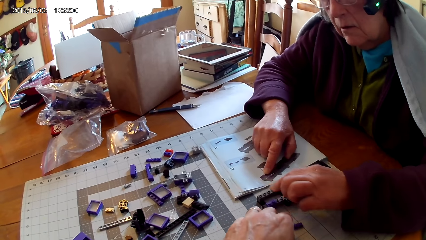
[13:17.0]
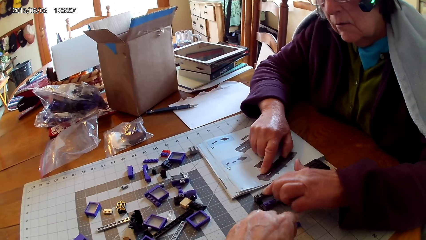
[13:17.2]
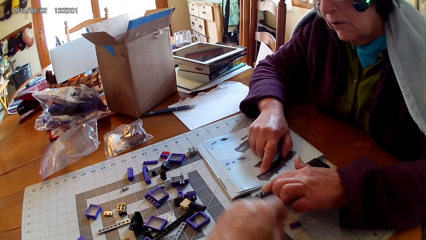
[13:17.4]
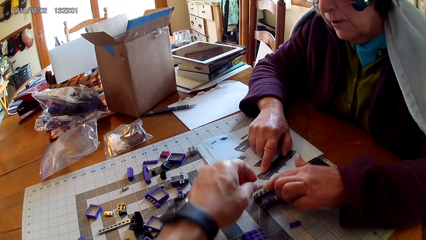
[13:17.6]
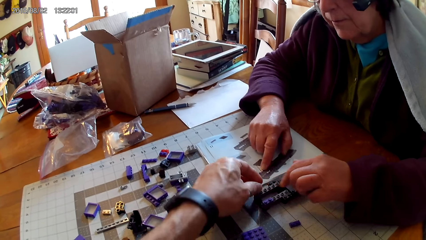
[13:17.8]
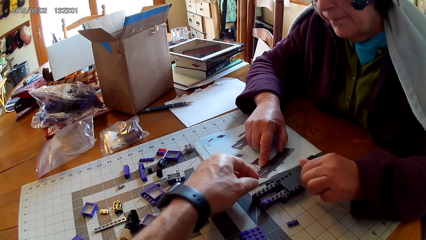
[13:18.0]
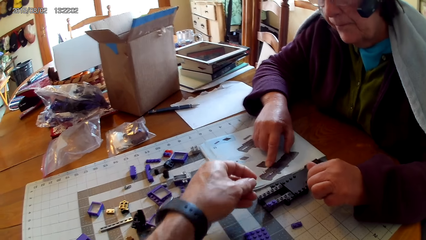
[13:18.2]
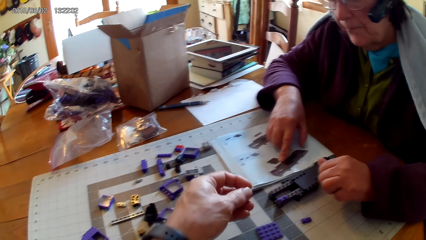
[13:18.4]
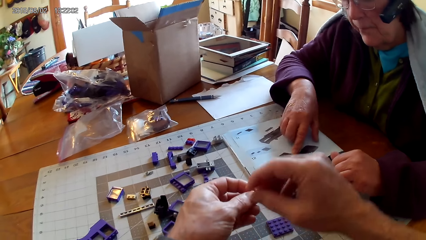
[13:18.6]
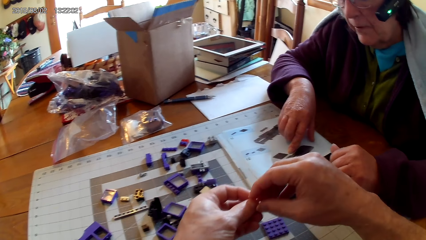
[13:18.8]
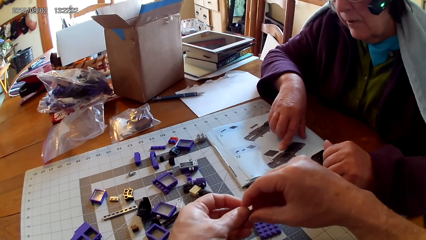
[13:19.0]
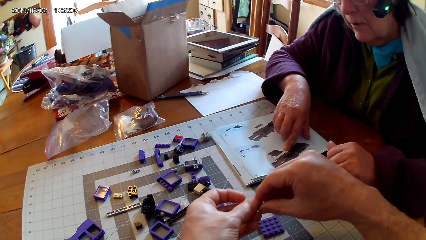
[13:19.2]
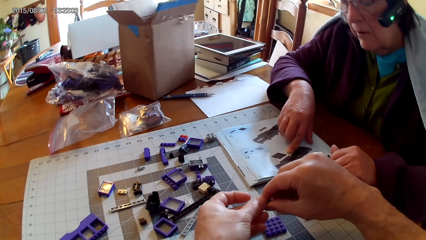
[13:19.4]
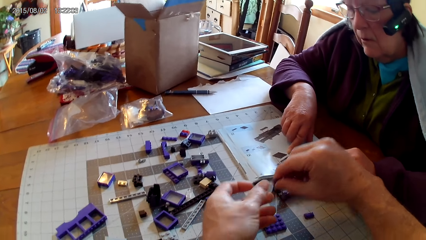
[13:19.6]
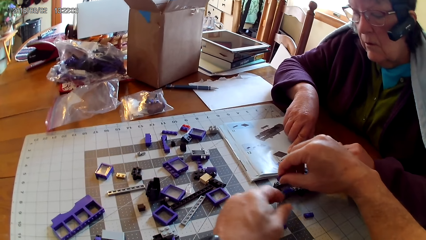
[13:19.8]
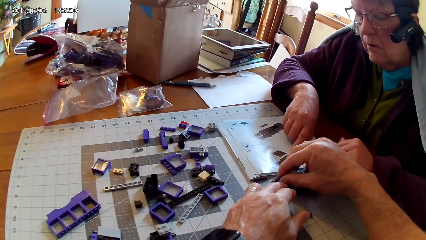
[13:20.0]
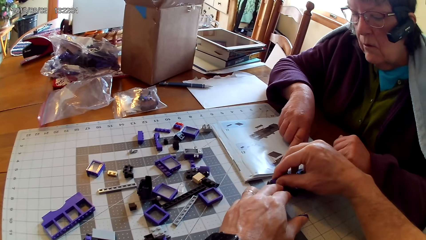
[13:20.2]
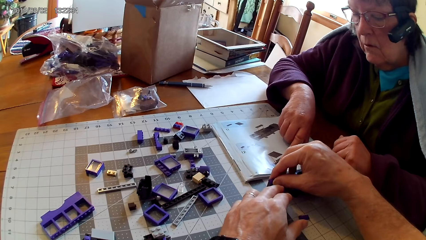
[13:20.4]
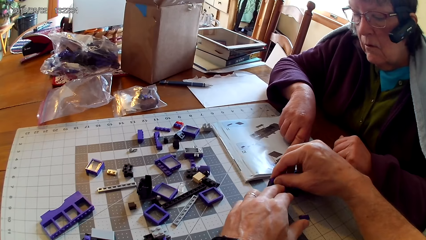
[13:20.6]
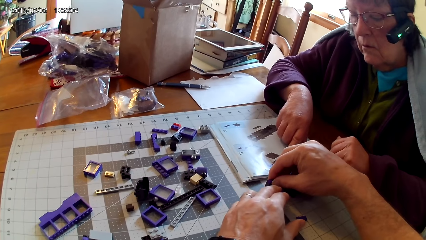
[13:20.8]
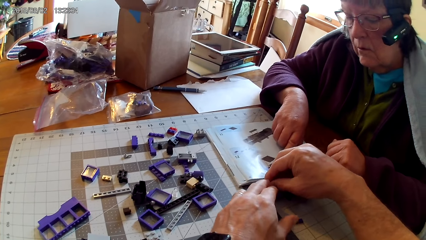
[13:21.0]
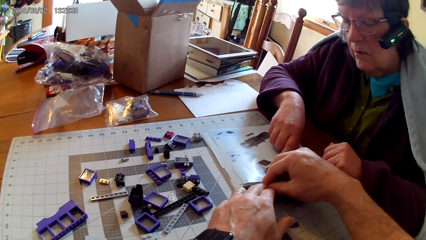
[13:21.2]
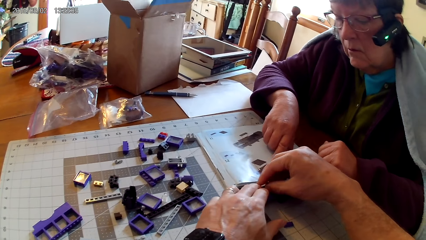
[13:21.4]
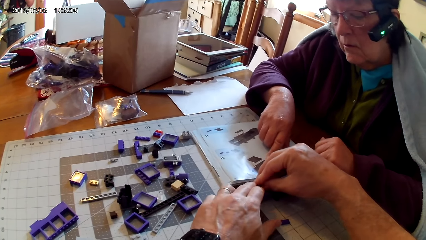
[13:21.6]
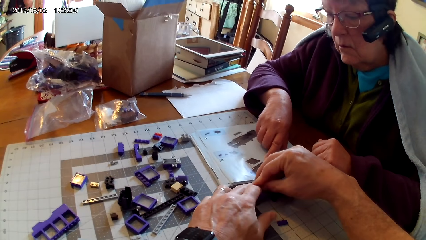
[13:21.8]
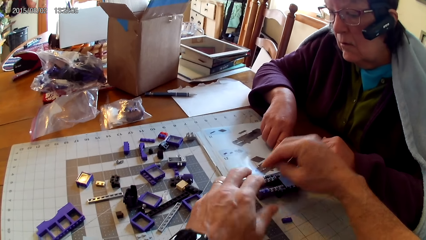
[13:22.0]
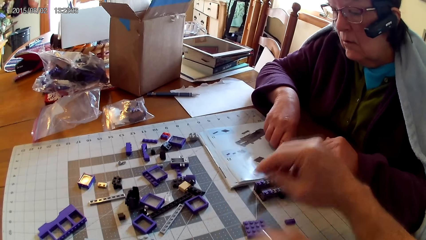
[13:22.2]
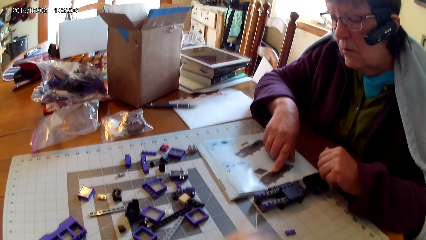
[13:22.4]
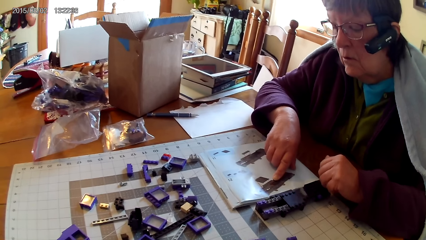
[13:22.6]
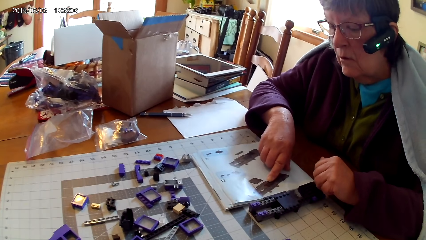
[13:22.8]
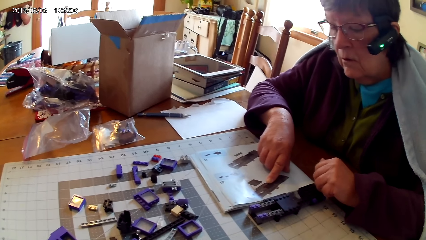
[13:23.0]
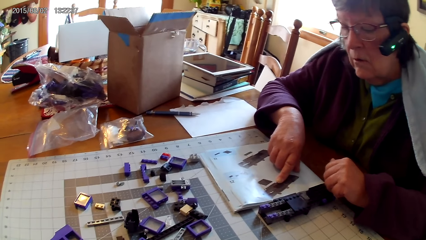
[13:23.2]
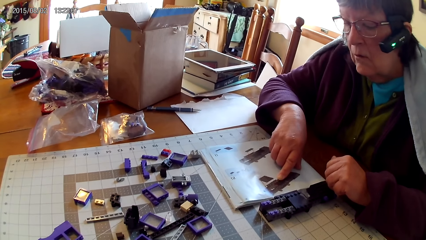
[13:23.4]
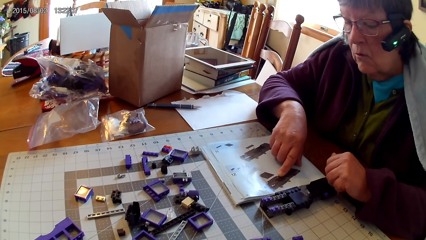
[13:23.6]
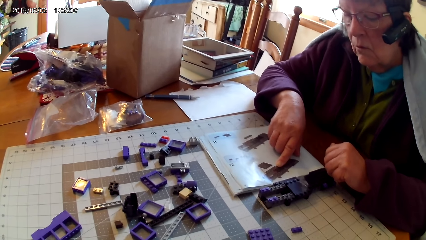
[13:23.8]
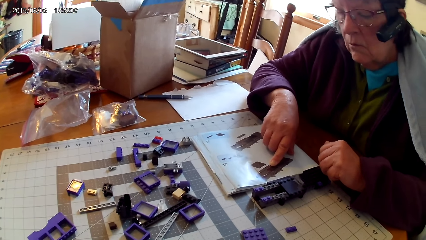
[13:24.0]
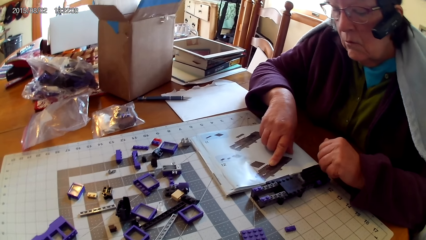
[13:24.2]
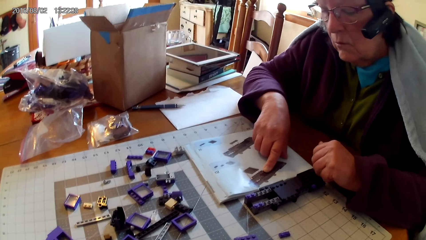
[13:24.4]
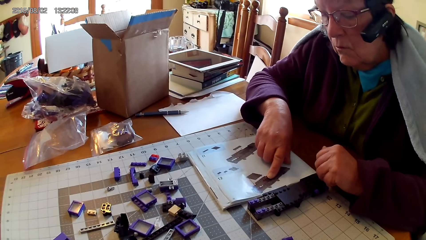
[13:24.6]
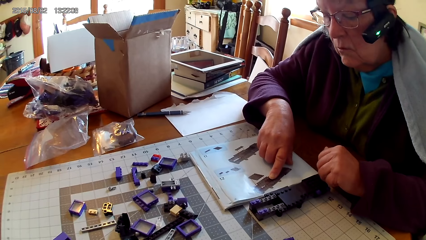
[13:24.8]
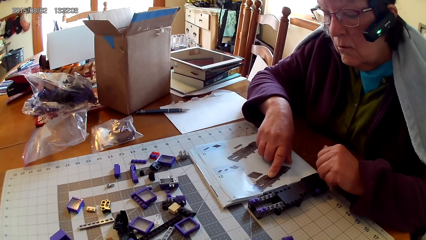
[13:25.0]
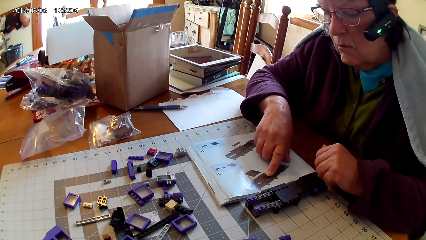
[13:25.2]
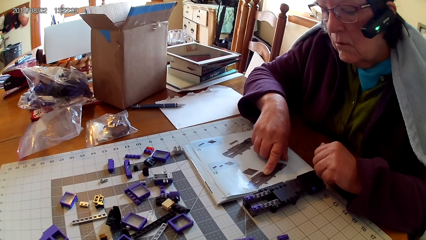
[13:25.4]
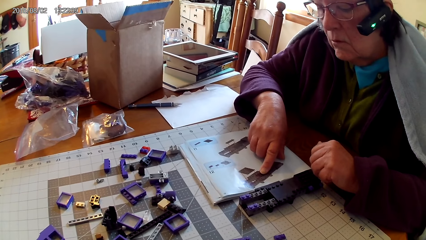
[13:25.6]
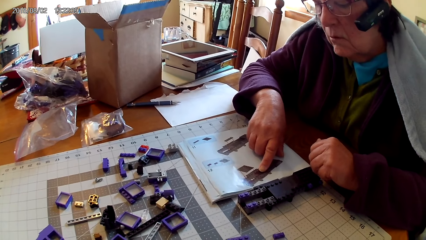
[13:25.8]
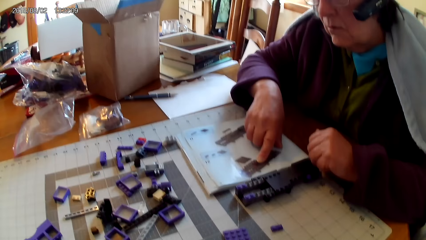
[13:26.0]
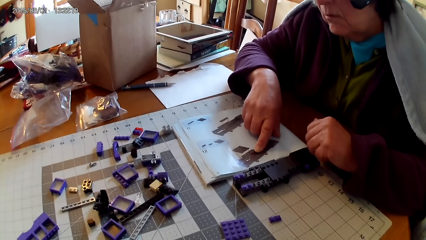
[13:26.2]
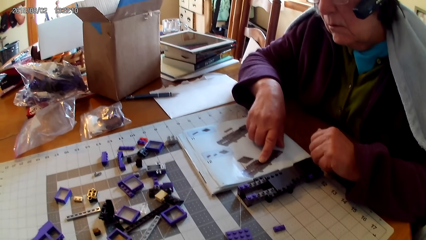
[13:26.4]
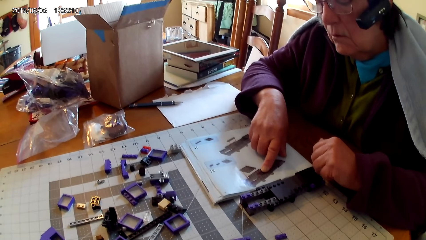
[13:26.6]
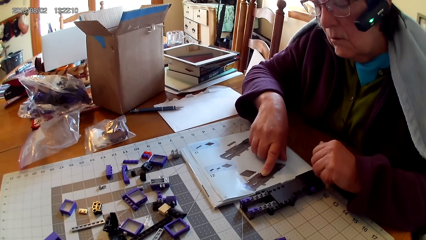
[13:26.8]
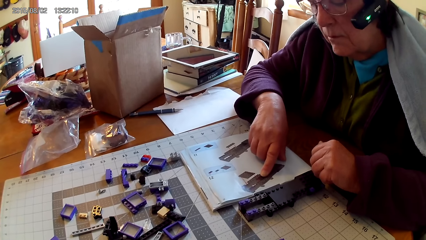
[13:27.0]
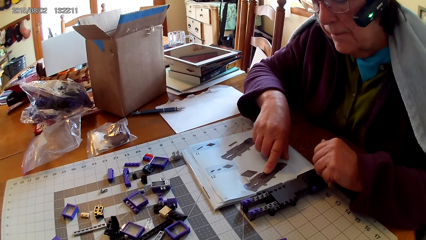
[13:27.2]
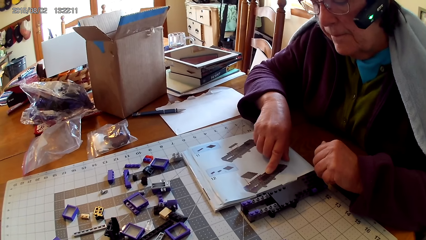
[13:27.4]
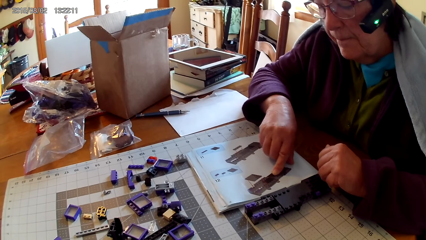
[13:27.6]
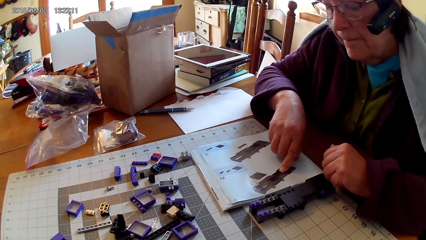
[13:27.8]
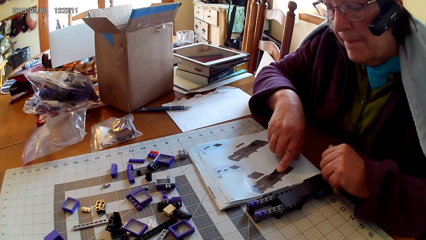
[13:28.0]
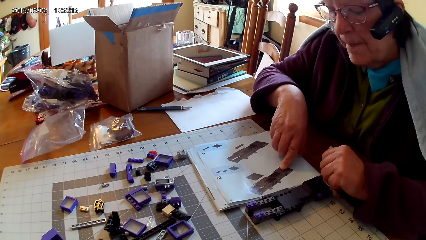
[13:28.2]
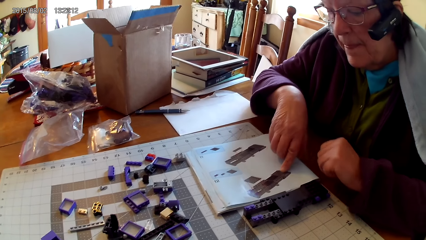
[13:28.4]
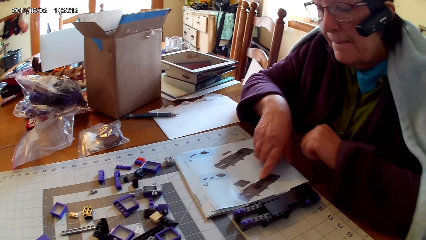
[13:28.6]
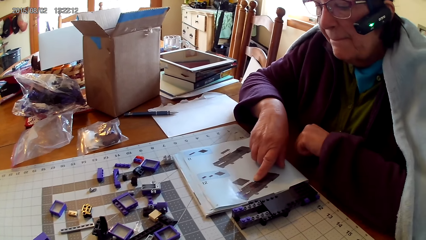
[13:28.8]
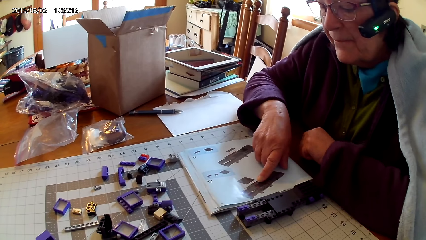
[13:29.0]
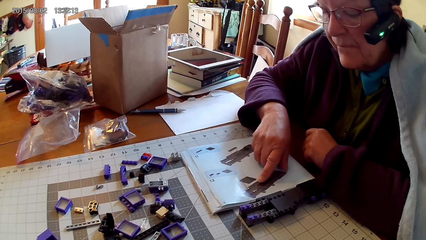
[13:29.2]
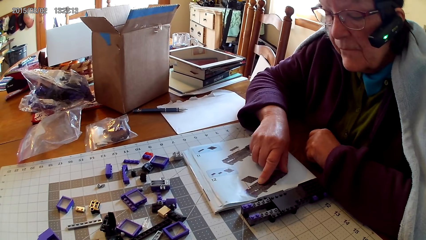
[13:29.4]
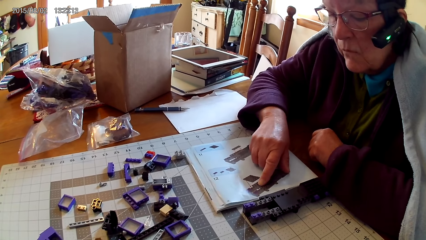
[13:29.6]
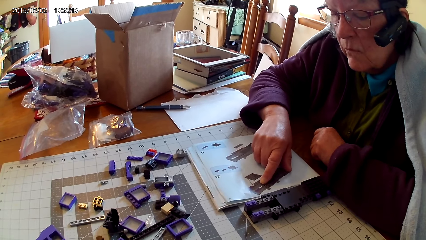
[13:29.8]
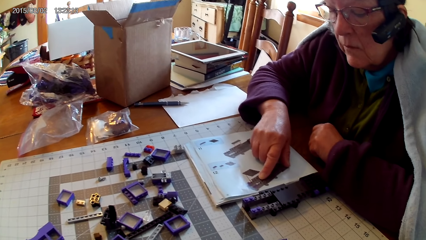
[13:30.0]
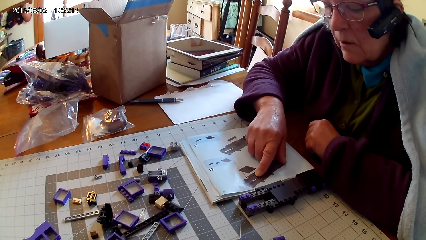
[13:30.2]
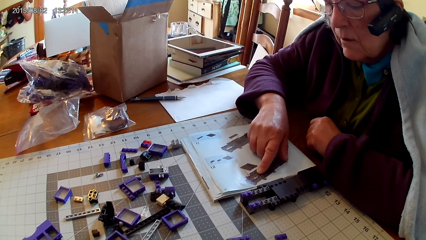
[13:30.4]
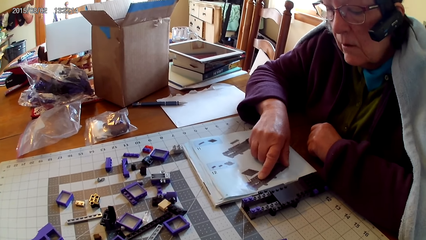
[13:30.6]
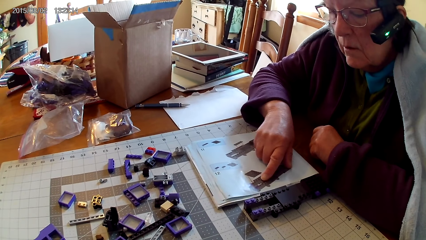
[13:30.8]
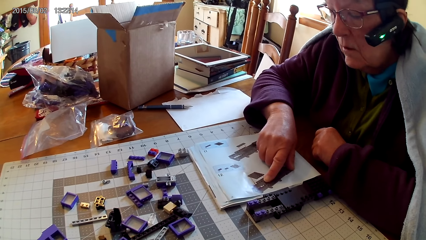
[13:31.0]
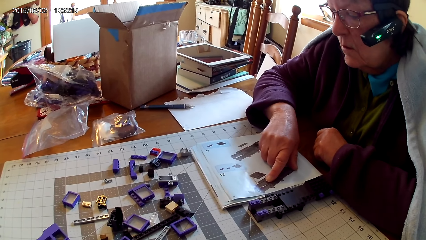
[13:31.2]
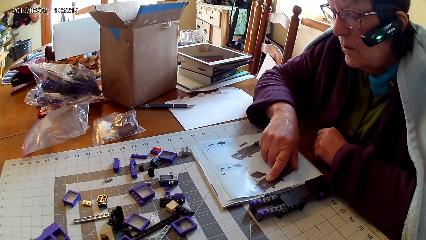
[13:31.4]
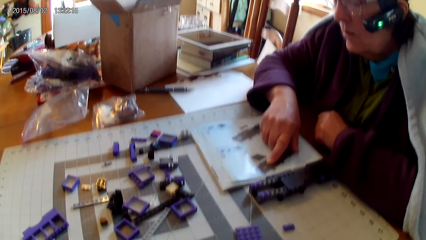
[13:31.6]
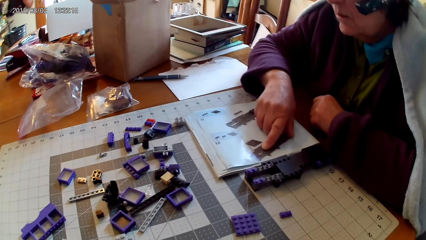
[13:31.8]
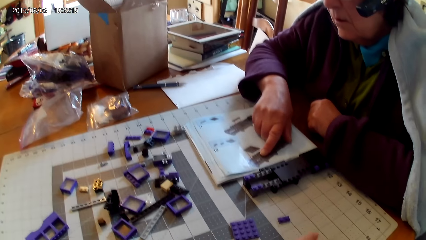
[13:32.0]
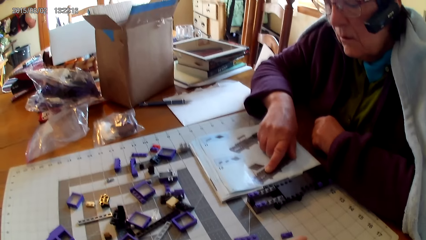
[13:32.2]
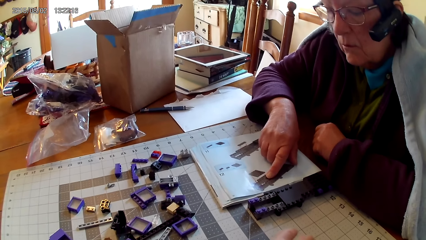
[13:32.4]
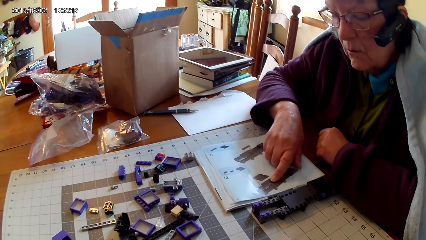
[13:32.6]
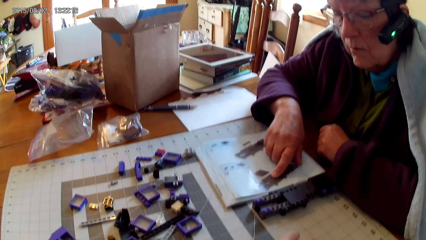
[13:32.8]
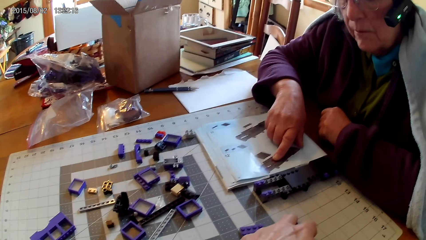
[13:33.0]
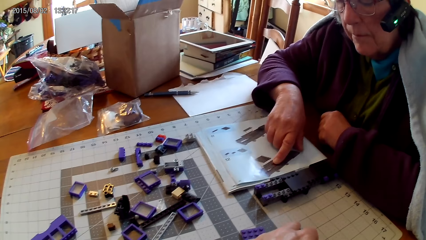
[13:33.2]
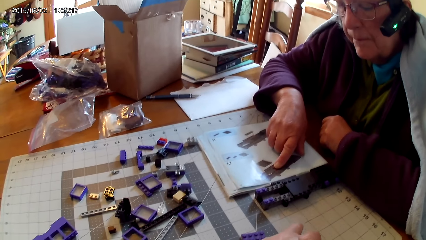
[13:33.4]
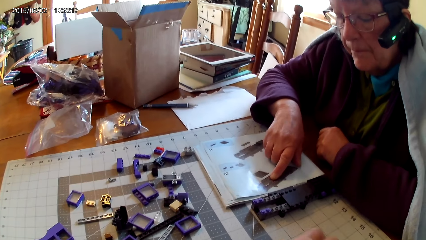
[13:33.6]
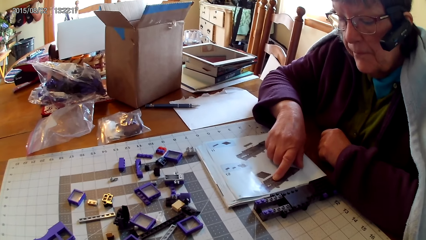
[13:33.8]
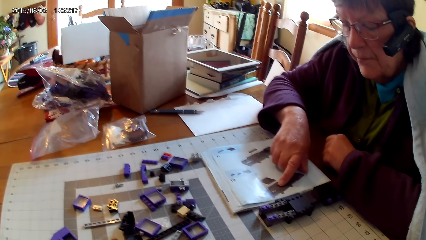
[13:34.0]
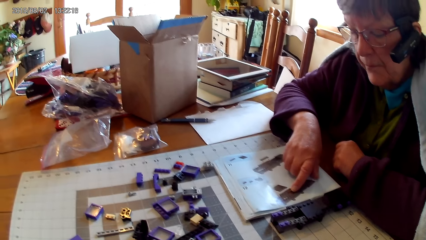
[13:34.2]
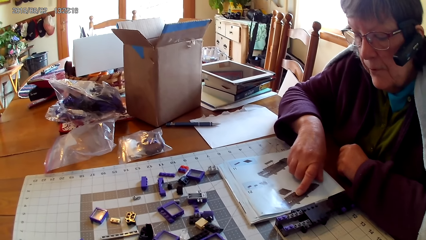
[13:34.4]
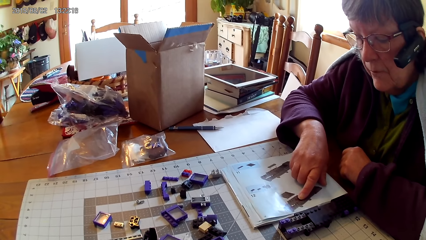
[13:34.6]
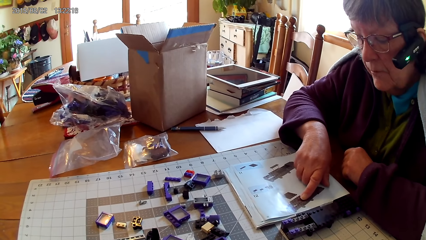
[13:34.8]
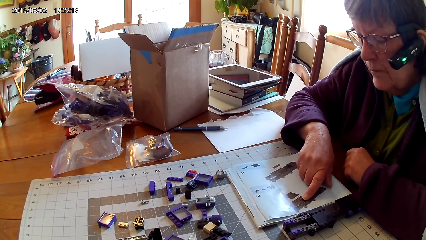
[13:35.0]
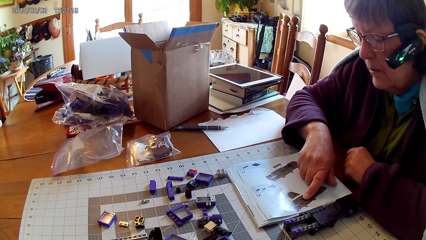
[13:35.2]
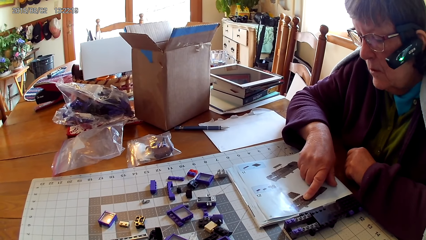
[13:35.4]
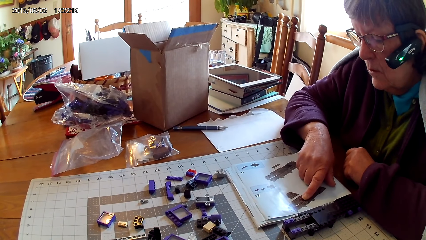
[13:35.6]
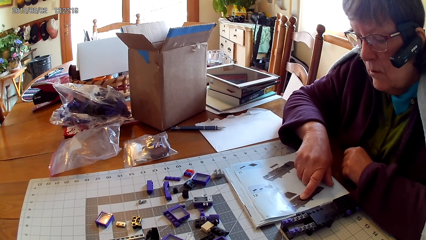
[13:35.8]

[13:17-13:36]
The camera wearer takes a spare part. They fix the spare part in something, hold the spare part with right hand, and fix a plastic on the other plastic. A person reads the manual. The camera wearer removes hand from something. The person reads the manual. The camera wearer looks around. The person reads the manual book.
